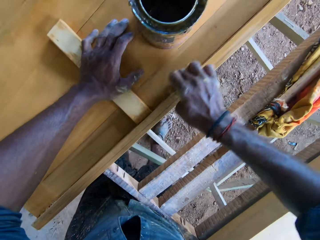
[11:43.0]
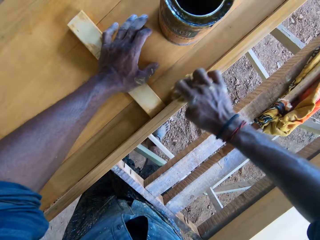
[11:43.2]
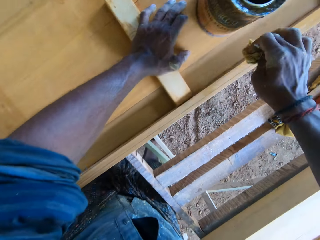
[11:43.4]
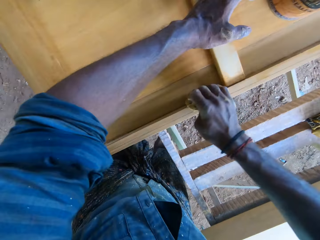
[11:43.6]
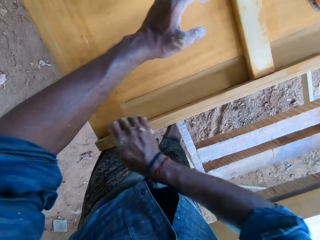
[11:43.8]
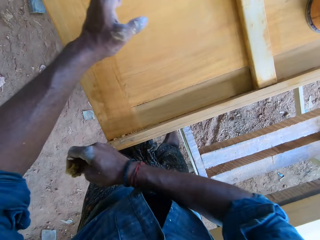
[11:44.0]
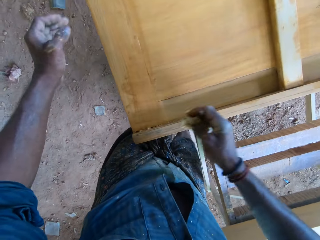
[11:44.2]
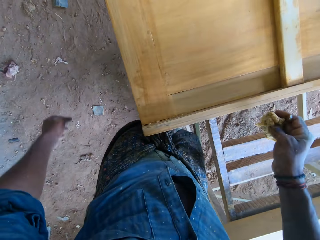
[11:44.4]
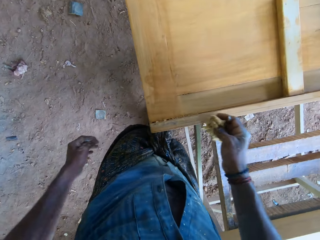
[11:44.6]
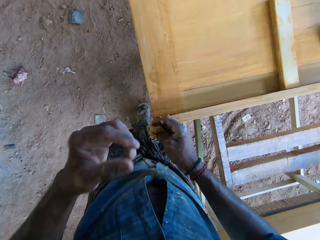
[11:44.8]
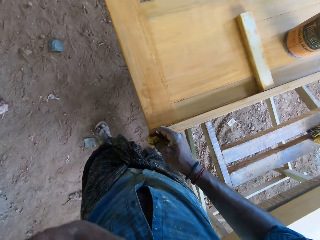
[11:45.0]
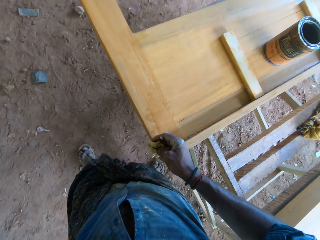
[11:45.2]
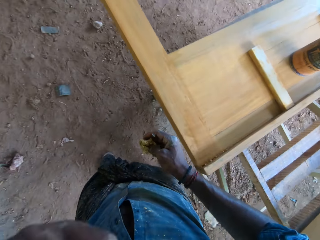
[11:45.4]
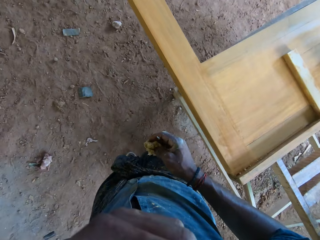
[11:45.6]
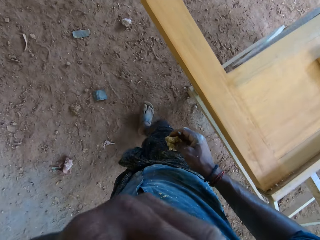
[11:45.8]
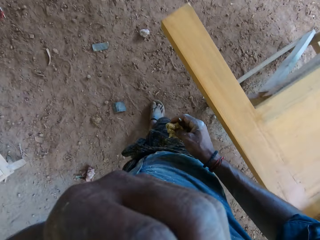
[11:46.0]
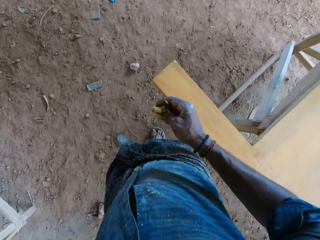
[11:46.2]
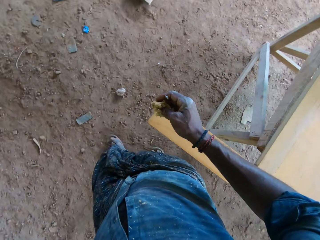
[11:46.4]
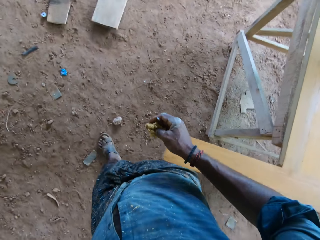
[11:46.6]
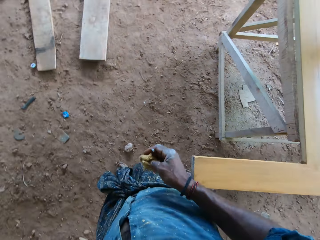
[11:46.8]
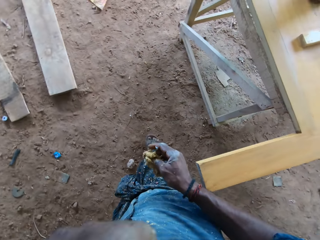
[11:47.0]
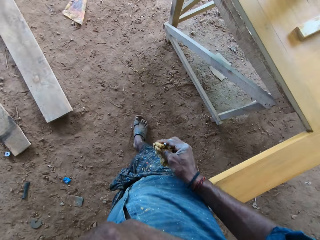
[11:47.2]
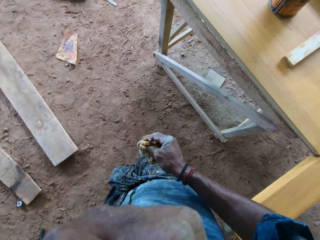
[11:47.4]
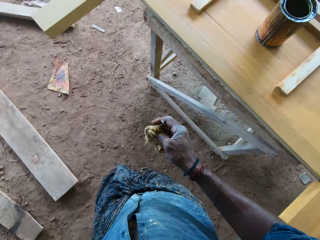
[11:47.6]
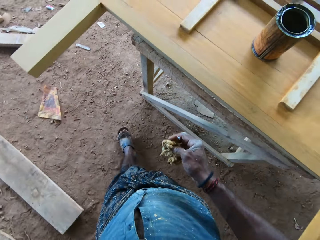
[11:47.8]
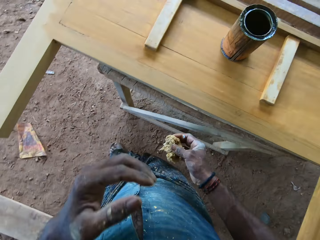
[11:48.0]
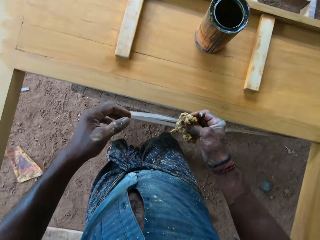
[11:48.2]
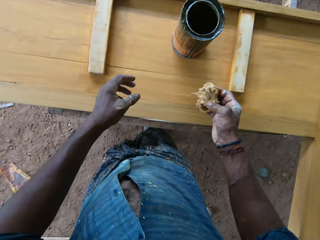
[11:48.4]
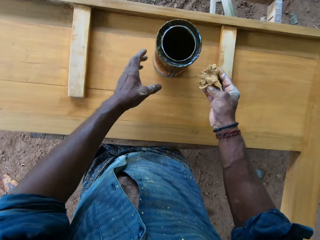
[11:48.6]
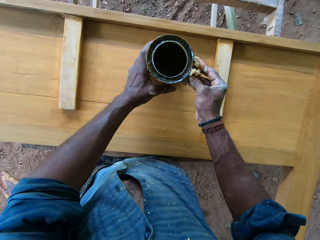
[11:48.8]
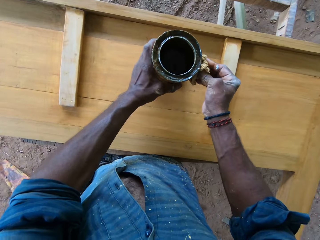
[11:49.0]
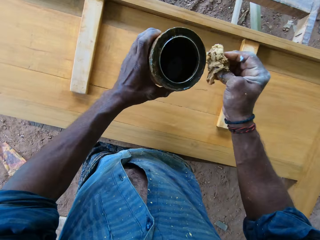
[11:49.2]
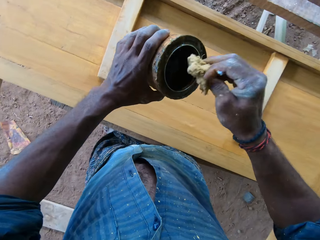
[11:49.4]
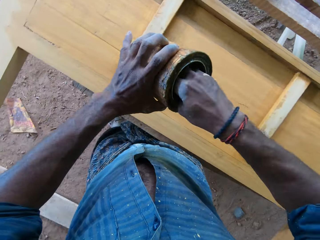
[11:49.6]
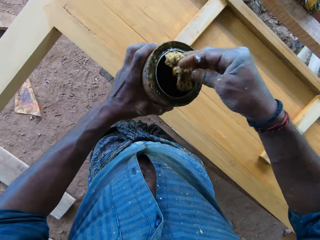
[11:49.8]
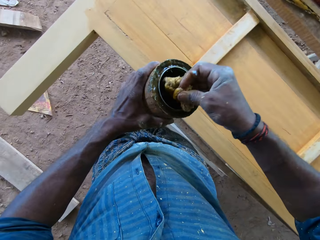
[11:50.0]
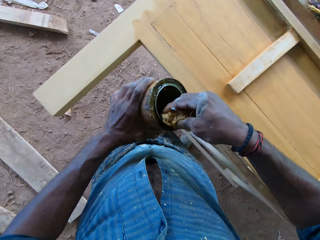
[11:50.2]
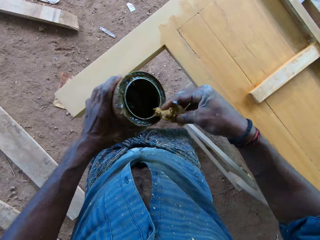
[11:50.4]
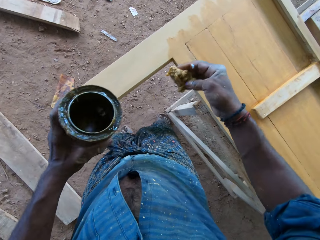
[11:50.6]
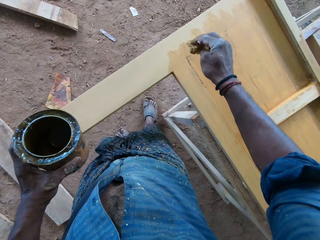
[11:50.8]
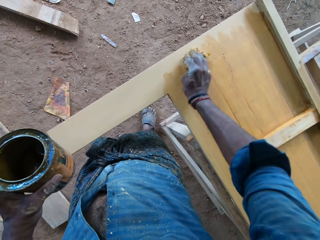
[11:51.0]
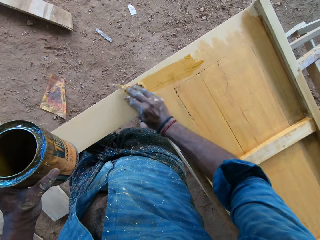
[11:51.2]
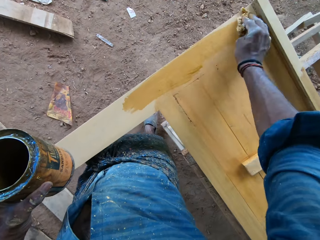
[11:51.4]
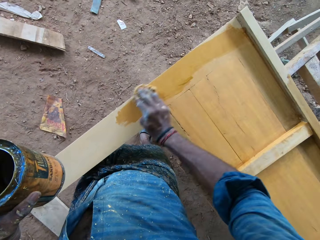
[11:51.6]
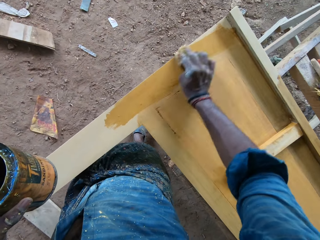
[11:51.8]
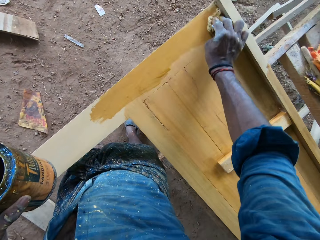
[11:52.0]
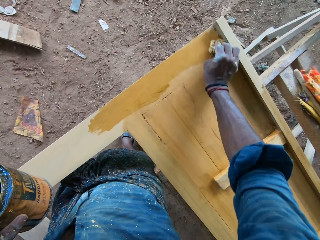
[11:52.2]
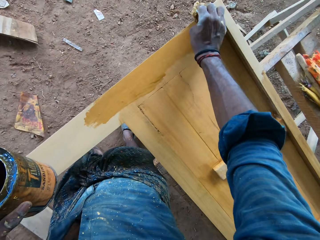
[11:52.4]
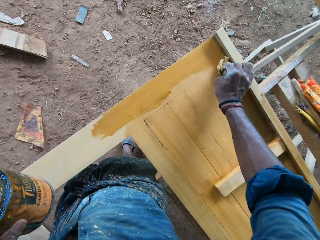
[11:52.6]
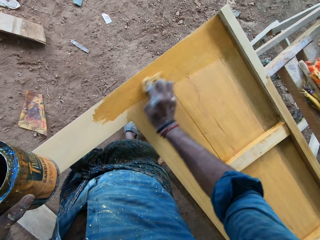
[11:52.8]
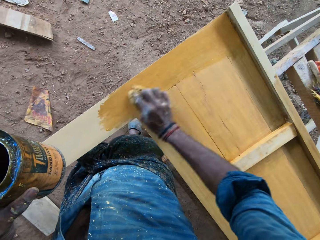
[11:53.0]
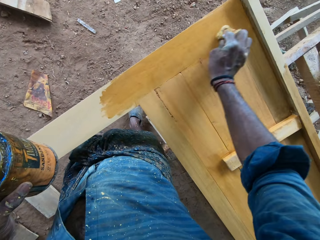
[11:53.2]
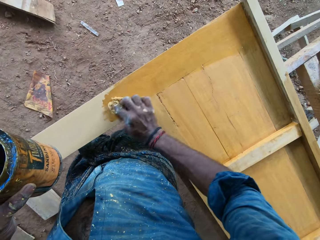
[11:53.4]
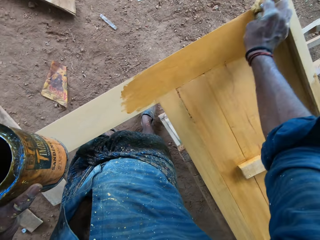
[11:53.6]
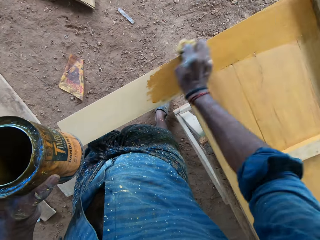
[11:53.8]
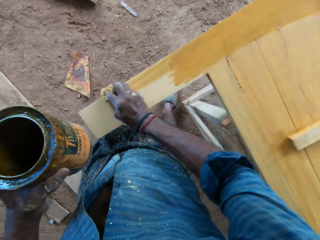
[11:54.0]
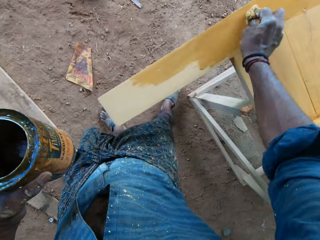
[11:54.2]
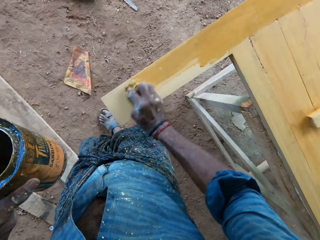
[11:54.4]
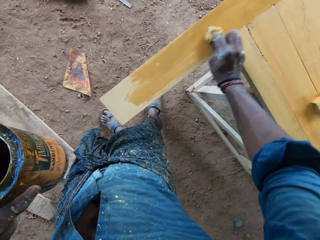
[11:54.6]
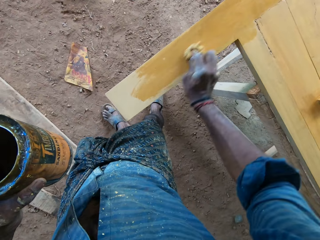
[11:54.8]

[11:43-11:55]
The camera wearer touches his face with his left hand. He lifts his hand. He walks. He picks up the bucket of paint on the wood with both hands. He scoops paint from the bucket of paint in his left hand with the foam in his right hand. He wipes the edge of the bucket of paint with the foam in his right hand. He applies the paint on the wood with the foam in his right hand.

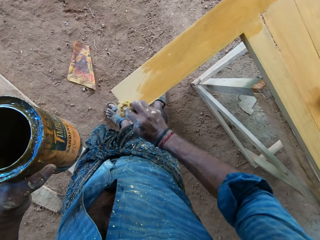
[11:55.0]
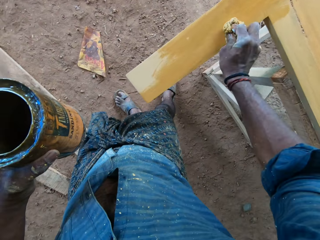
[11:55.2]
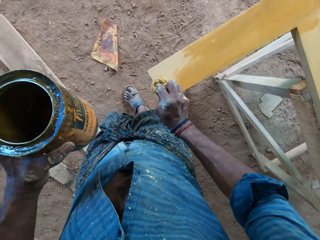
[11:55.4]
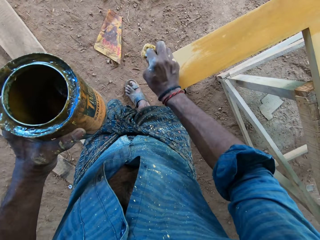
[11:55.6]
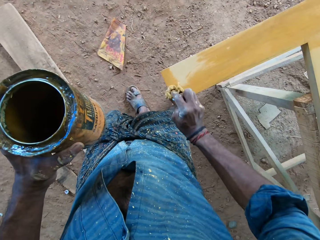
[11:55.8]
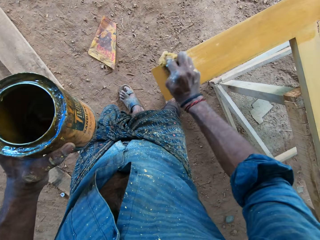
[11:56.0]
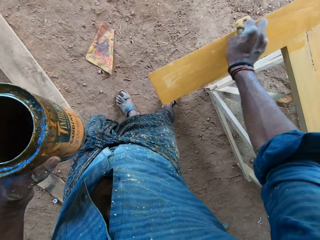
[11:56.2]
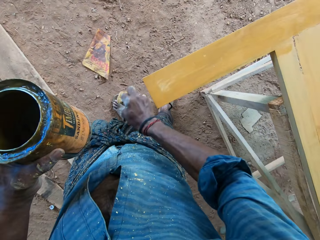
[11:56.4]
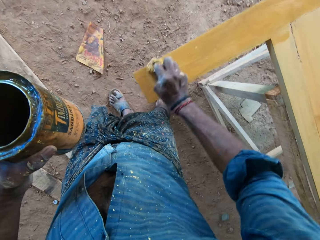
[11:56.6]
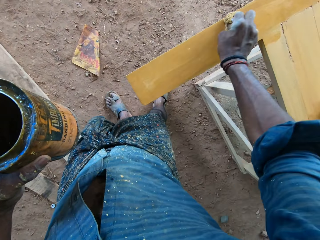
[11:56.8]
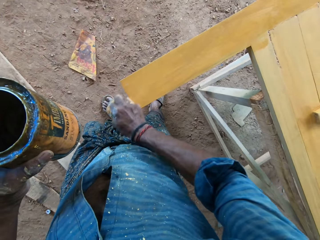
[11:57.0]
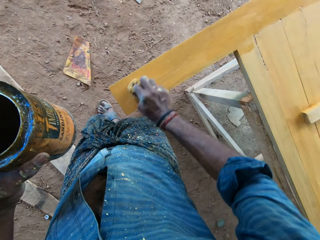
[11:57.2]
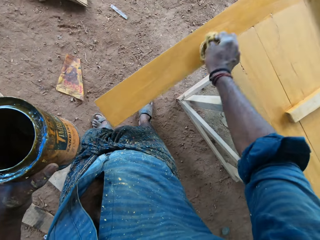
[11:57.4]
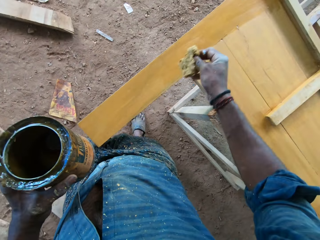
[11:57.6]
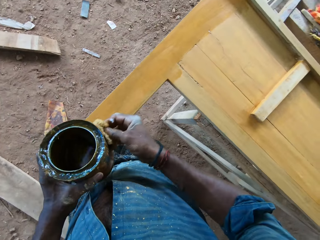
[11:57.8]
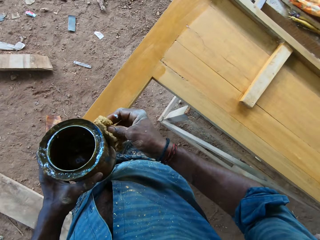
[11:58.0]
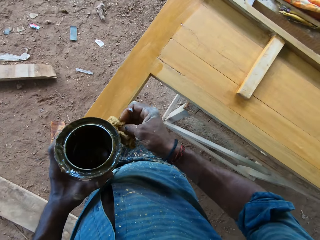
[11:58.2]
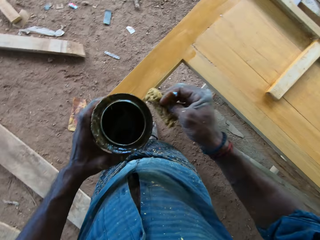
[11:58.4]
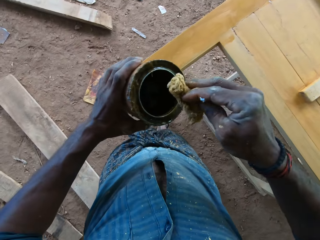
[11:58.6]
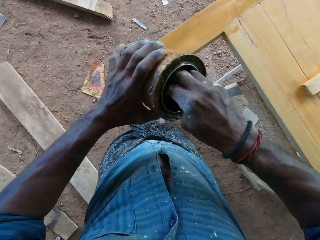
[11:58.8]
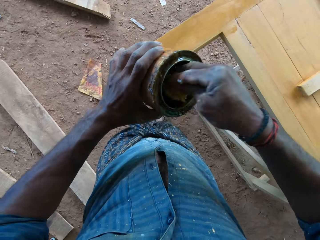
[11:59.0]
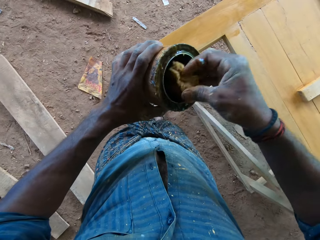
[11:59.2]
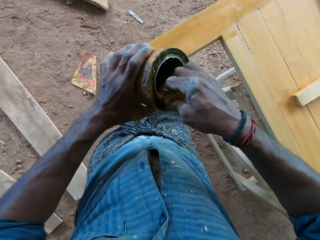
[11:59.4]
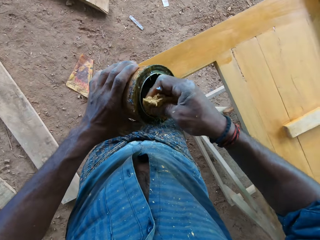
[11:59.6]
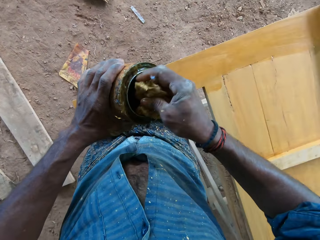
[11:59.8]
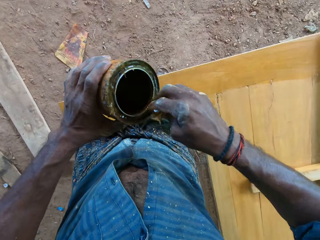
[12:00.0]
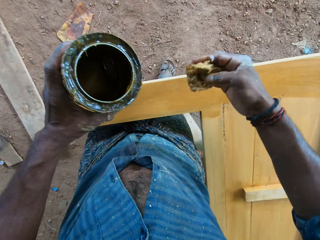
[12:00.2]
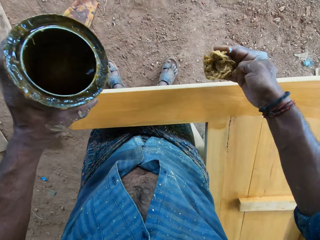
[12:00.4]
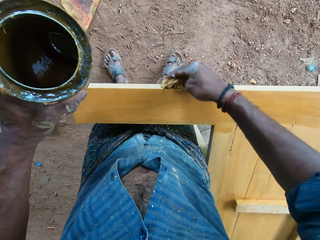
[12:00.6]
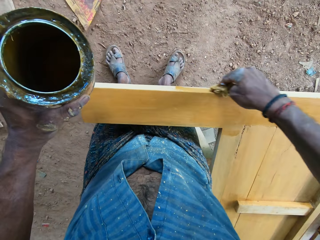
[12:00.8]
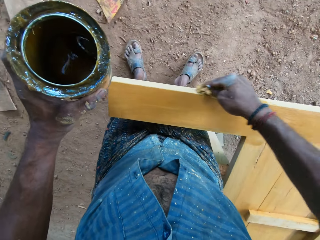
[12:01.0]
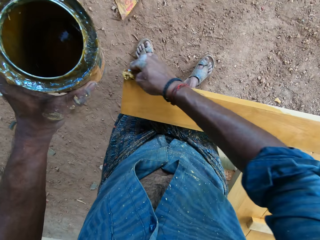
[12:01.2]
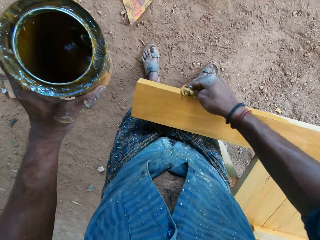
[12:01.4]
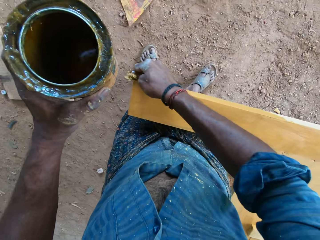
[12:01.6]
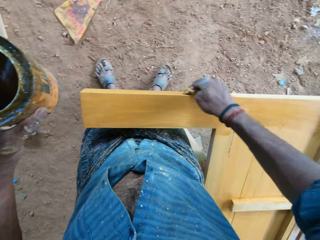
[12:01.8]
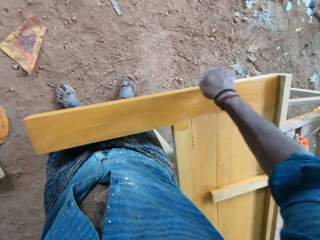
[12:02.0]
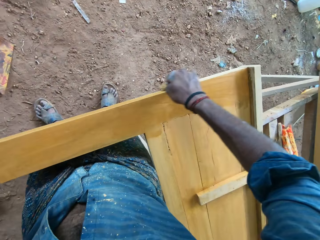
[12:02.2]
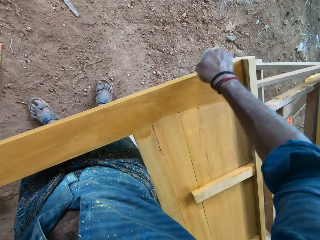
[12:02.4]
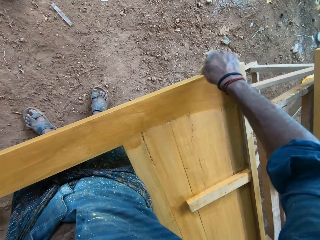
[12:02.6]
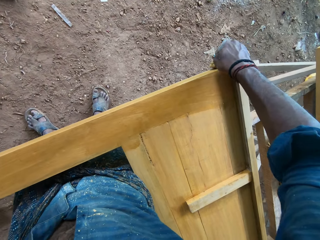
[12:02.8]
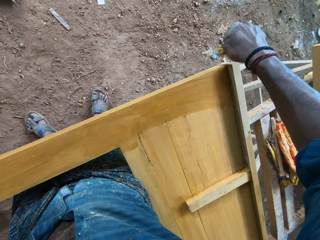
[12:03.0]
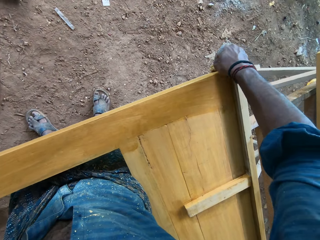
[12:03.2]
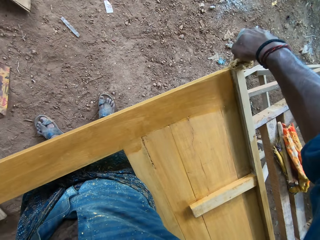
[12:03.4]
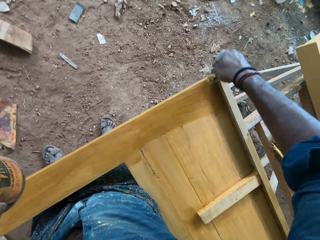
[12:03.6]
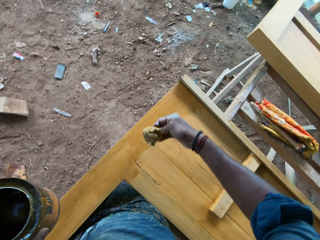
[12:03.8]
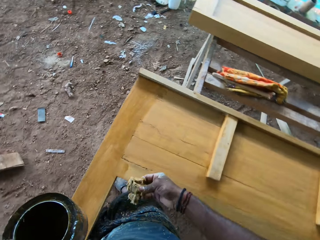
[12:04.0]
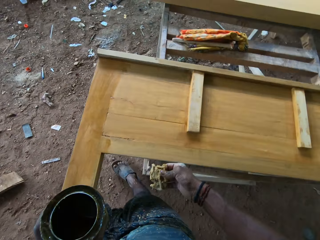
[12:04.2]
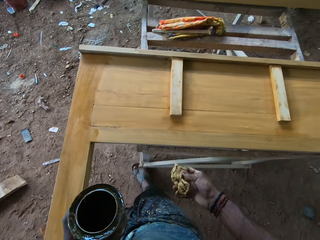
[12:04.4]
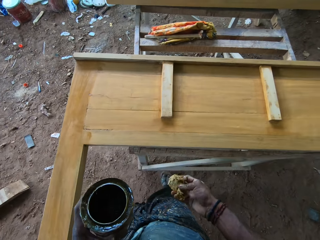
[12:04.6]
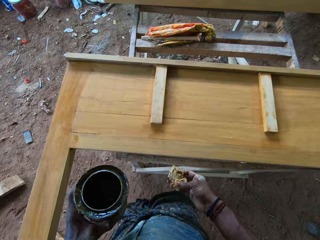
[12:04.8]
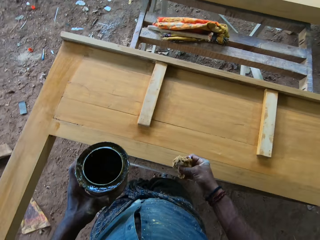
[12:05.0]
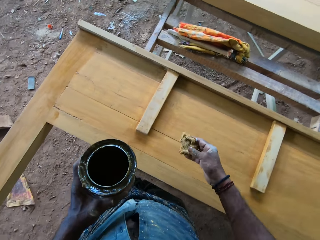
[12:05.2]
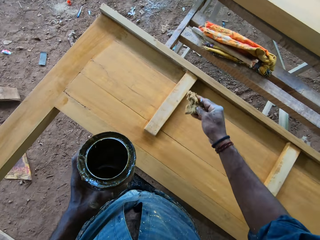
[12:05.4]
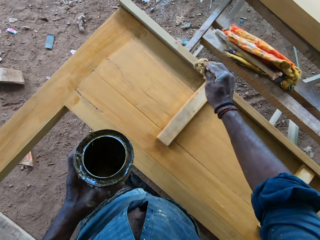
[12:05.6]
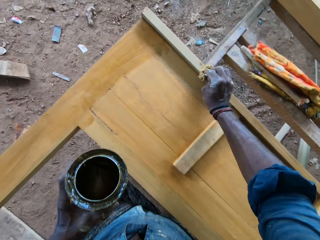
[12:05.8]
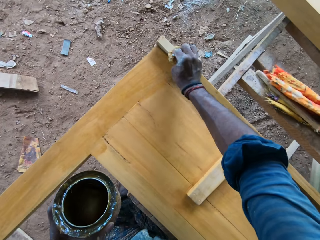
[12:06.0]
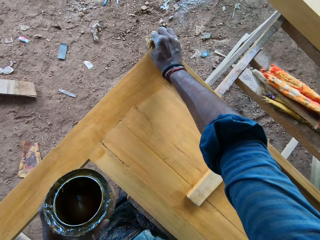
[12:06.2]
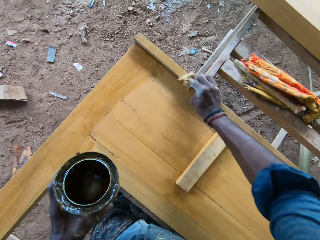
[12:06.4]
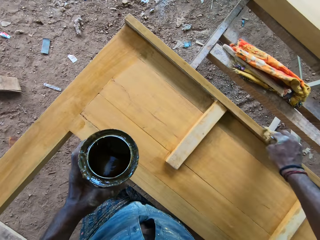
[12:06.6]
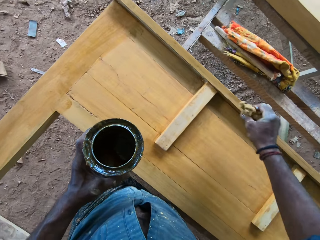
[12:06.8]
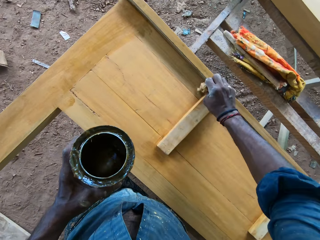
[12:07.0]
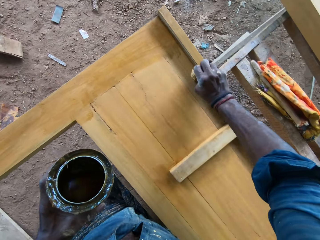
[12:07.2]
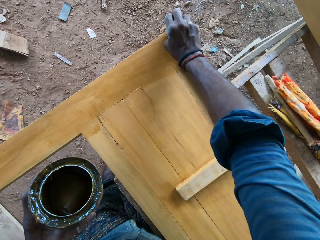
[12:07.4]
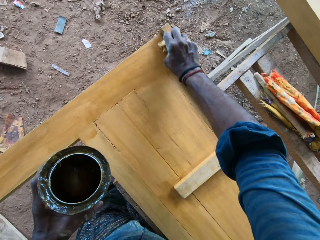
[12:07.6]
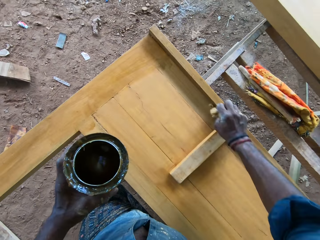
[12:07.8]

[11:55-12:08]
The camera wearer touches the bucket of paint with the foam in his right hand. He scoops paint from the bucket of paint in his left hand with the foam in his right hand. He wipes the edge of the bucket of paint with the foam in his right hand. He applies the paint on the wood with the foam in his right hand. He walks. He applies the paint on the wood with the foam in his right hand.
